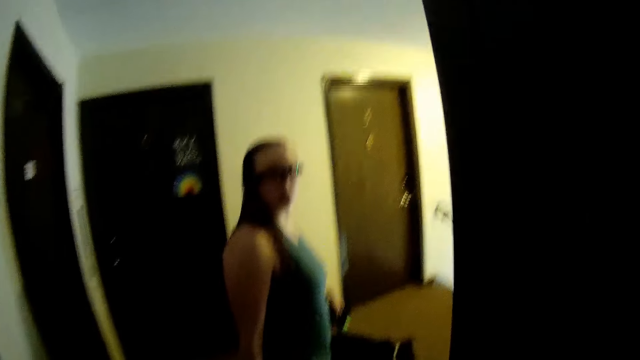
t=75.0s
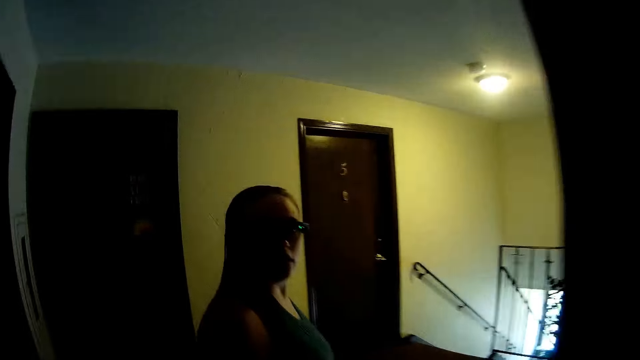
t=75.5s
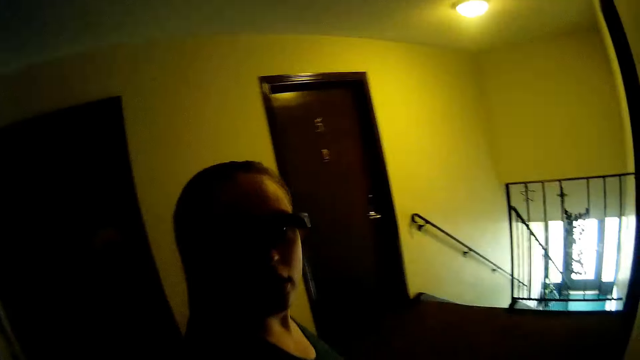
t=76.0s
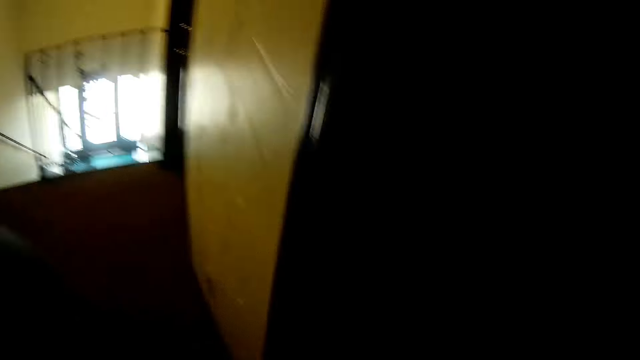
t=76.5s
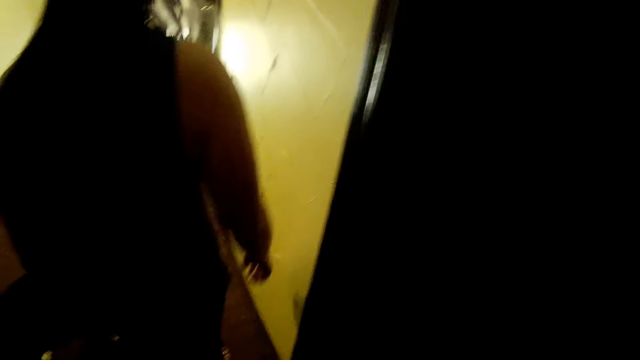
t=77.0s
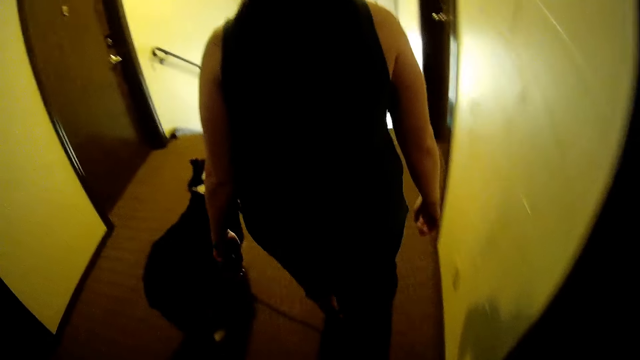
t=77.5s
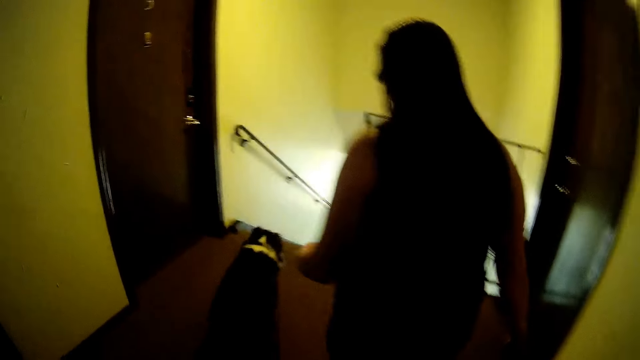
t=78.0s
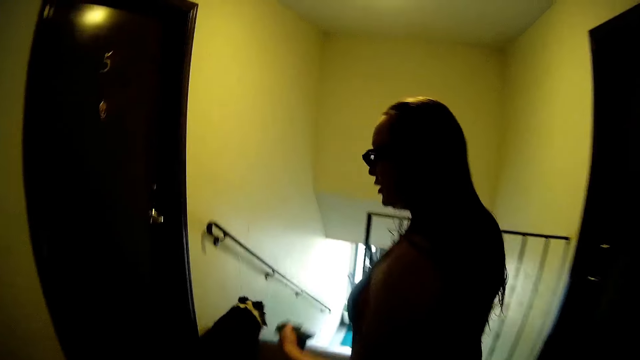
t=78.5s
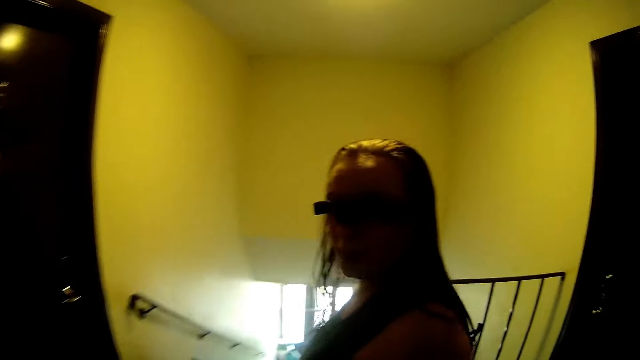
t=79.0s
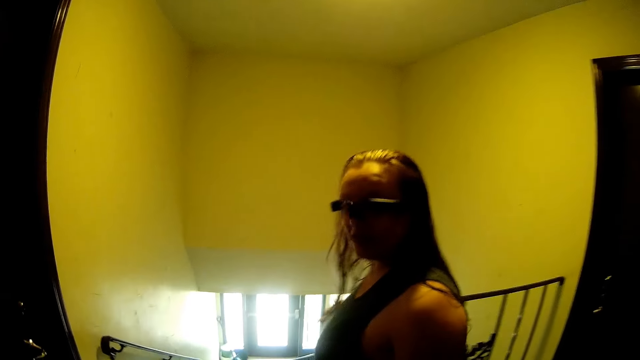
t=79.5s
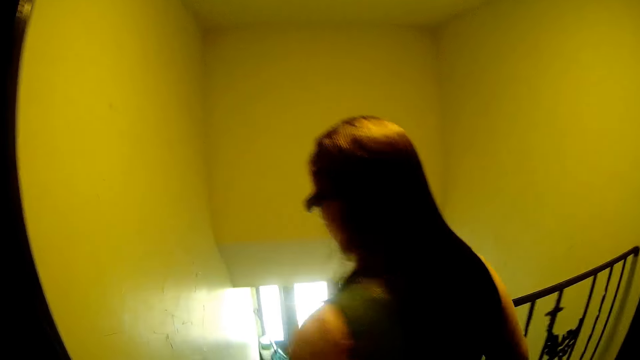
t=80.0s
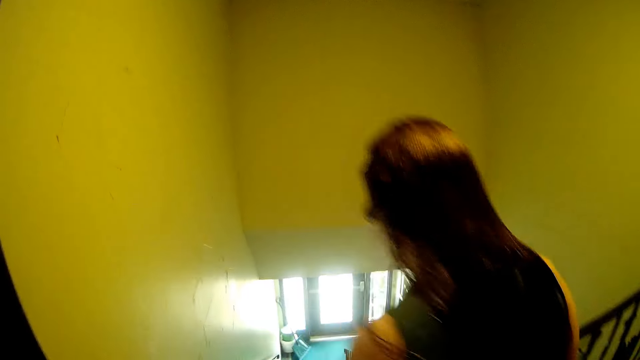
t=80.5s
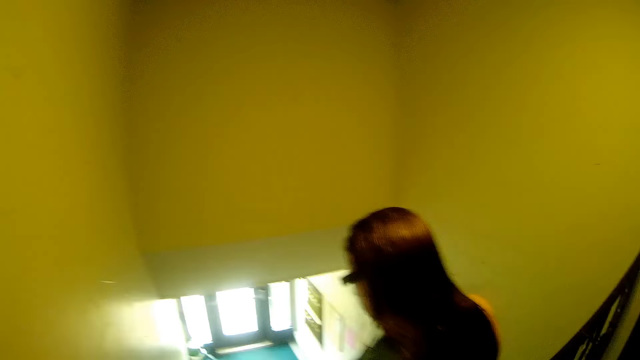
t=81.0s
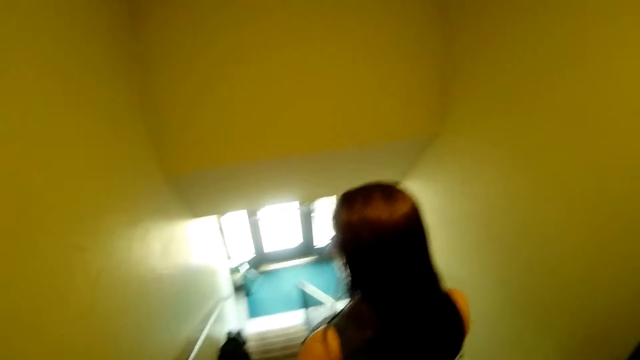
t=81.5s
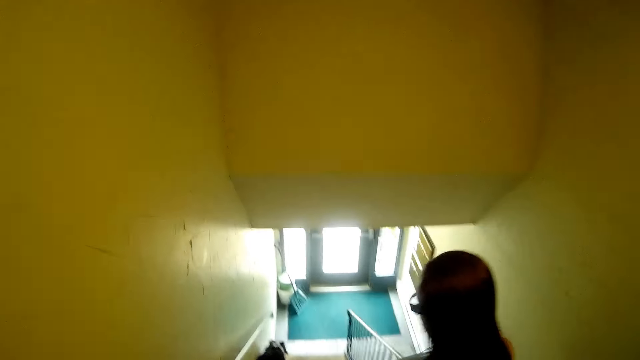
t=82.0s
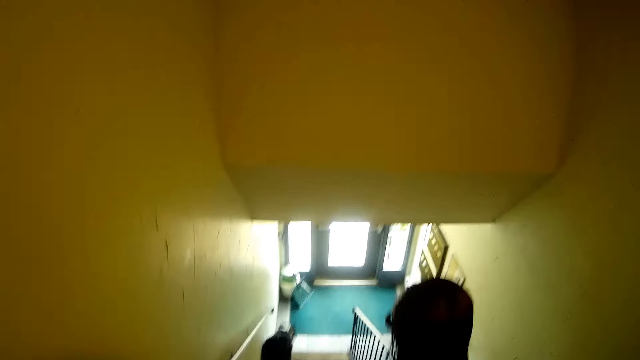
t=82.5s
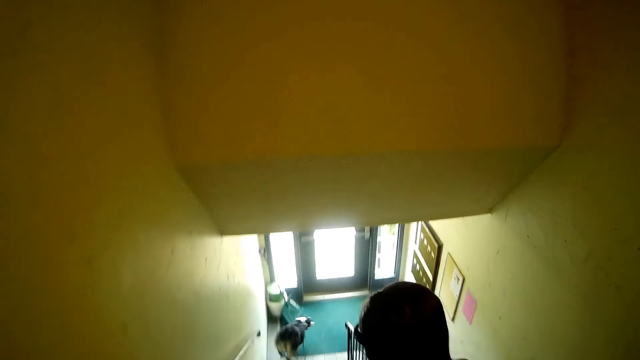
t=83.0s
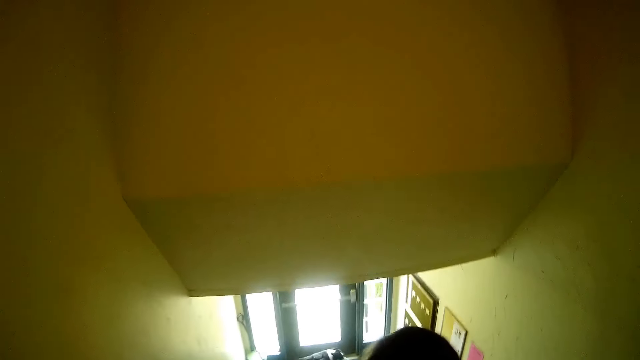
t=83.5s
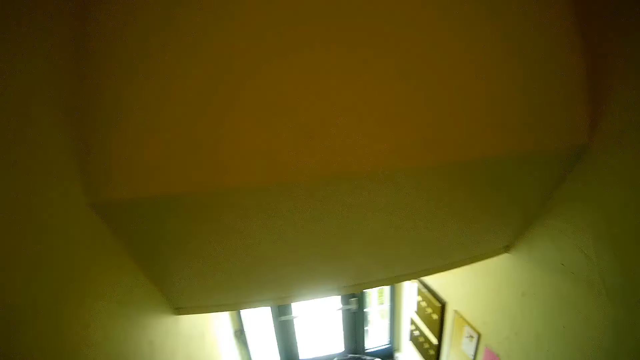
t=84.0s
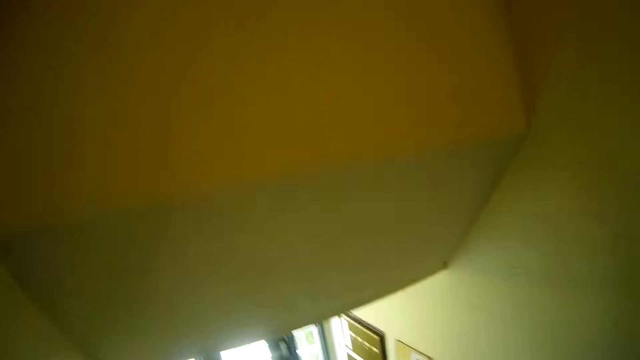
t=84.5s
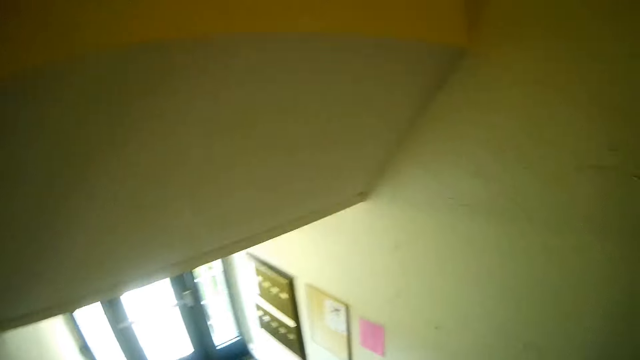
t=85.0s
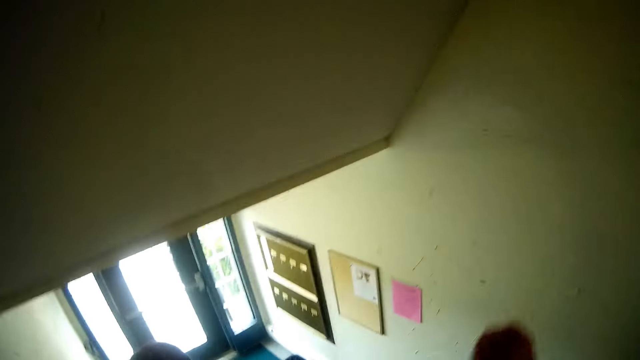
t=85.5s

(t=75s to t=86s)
The camera wearer talks to a woman. The woman walks. The camera wearer walks. The dog walks down a set of stairs. The woman walks down the stairs. The camera wearer walks down the stairs.

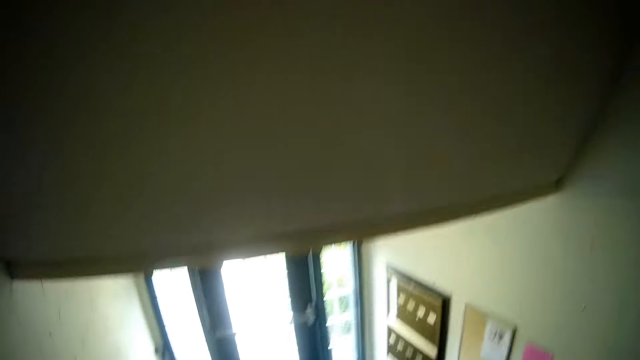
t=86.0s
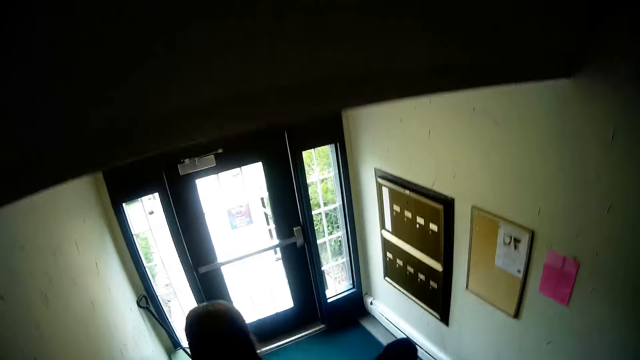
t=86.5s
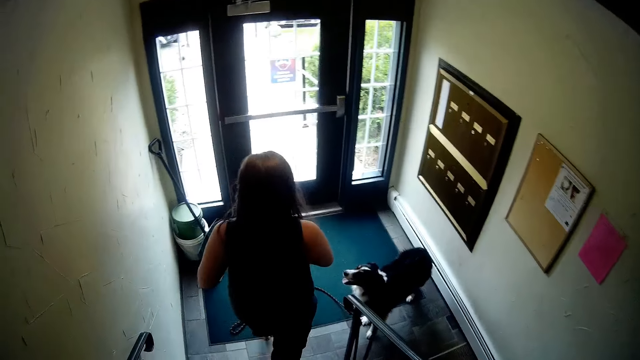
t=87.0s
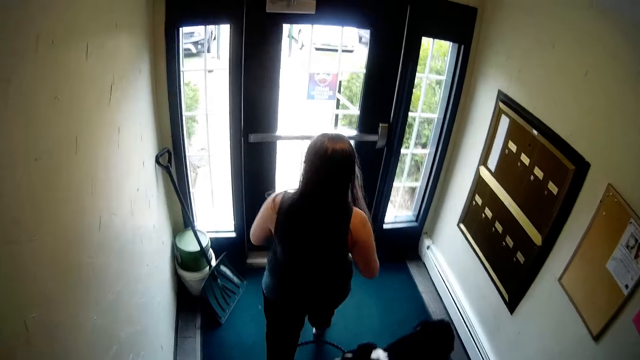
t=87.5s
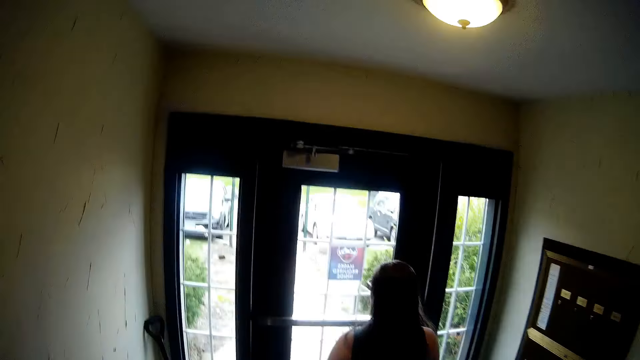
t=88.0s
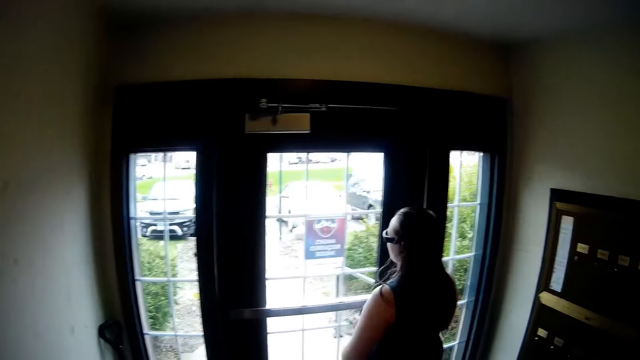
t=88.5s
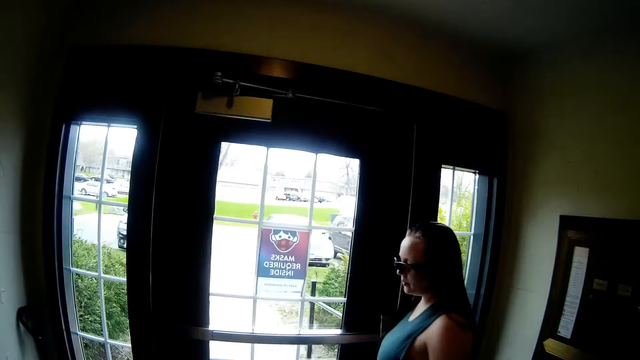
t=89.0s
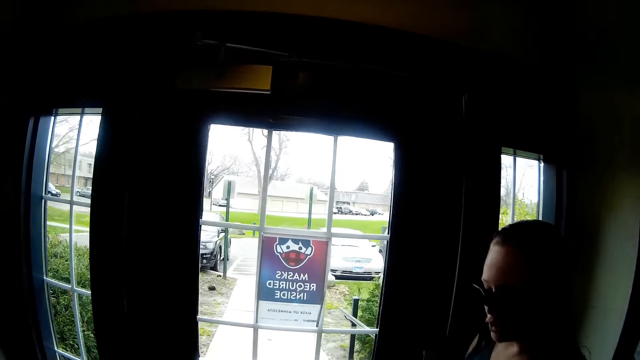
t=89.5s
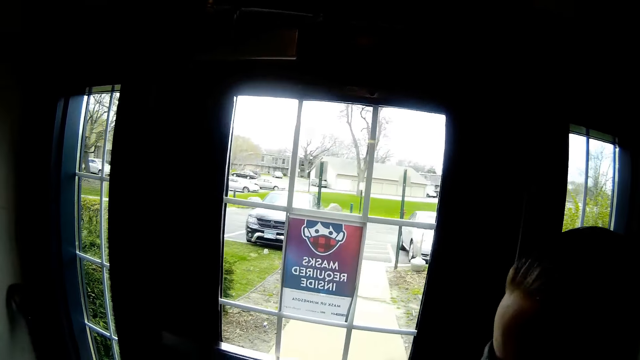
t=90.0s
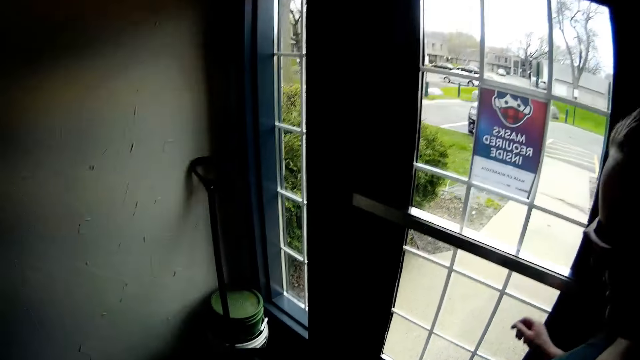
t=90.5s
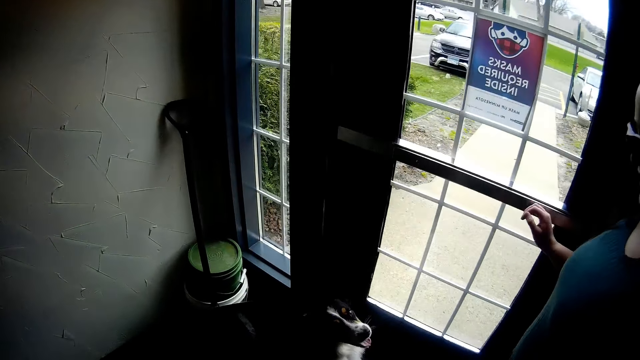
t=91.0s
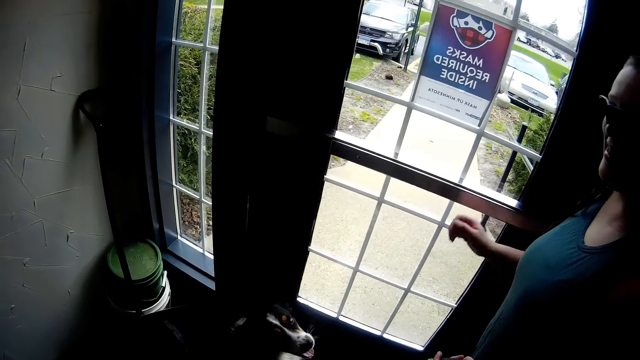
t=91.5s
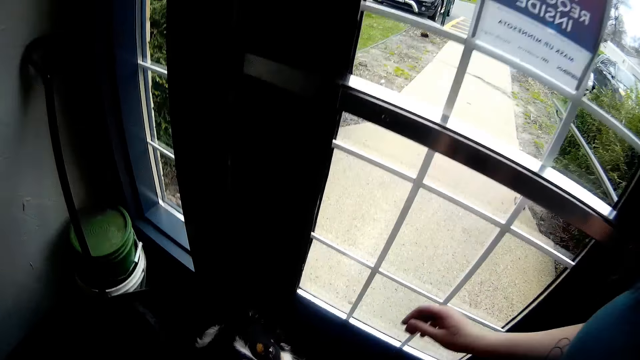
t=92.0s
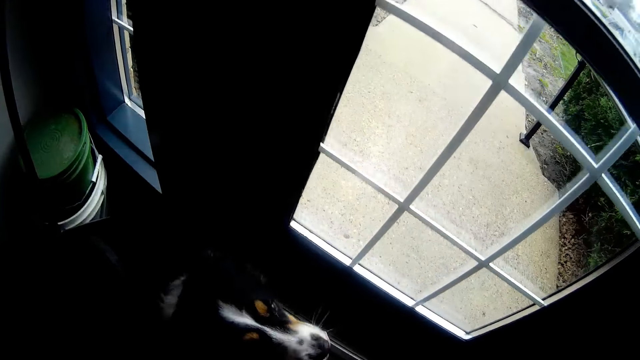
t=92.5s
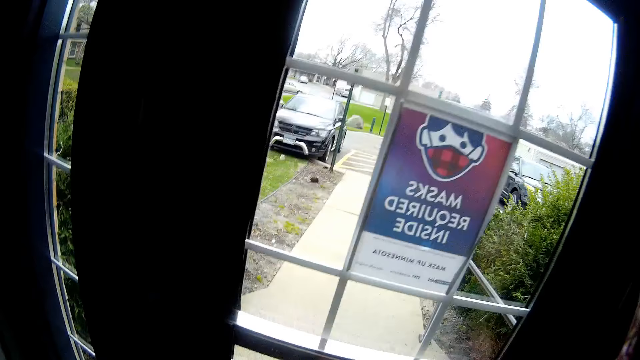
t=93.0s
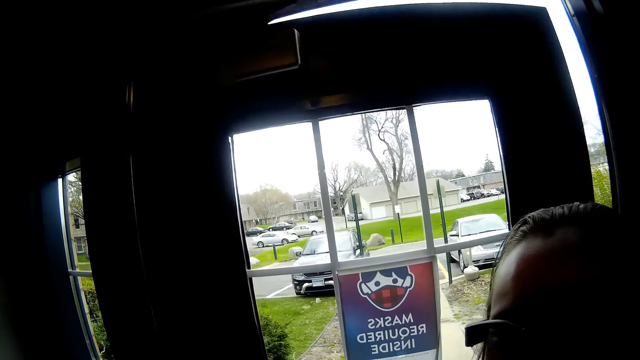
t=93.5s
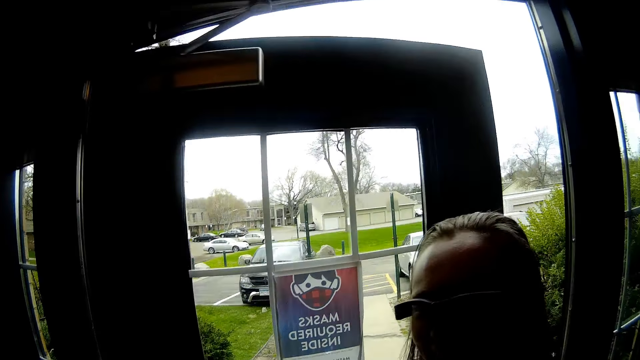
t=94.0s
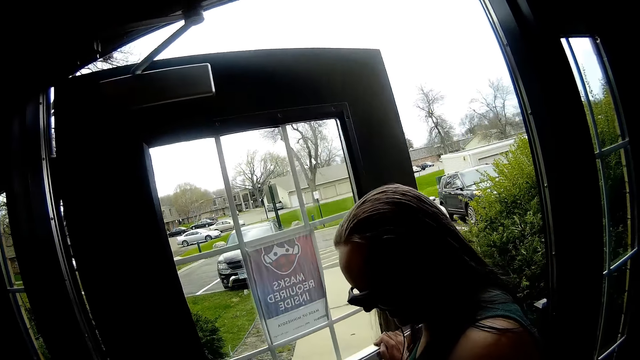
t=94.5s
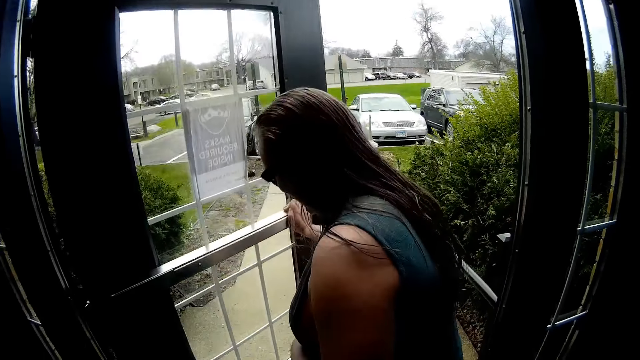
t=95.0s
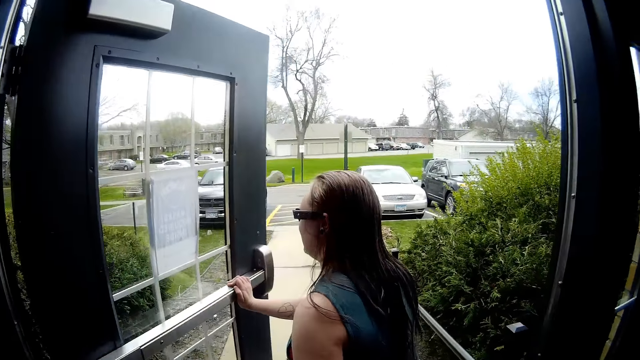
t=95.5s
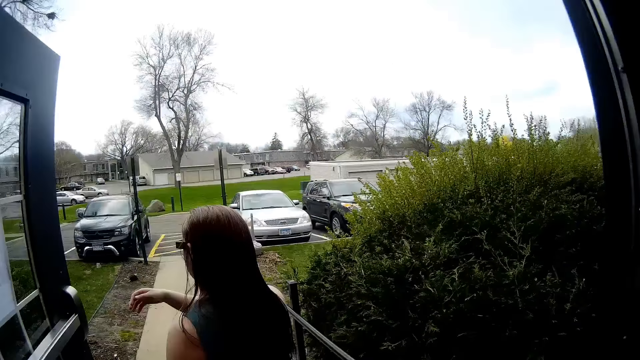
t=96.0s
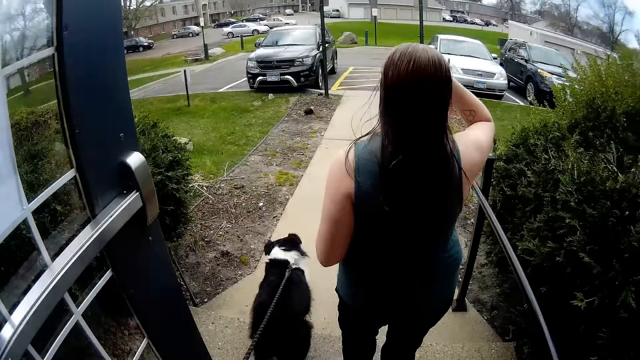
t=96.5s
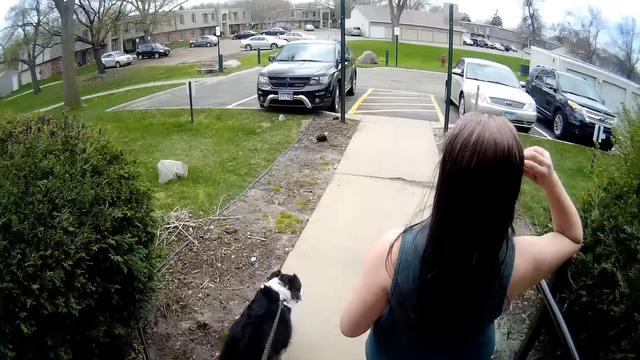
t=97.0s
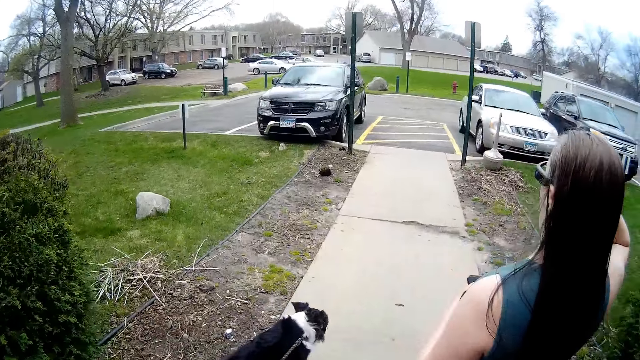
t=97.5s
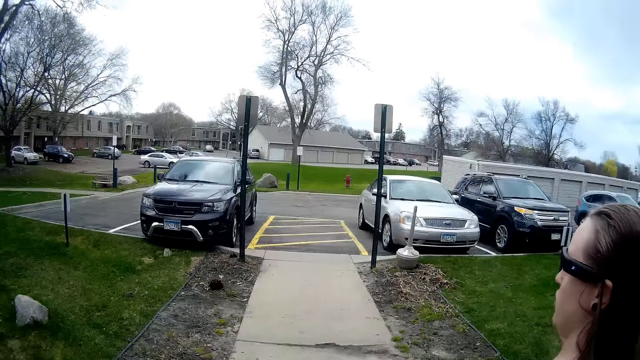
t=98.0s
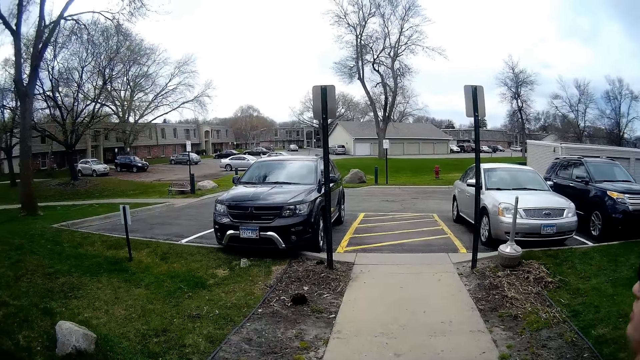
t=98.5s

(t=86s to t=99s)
The camera wearer talks to a woman. The woman opens the door. The camera wearer holds the dog's leash. The woman opens the door with her right hand. The woman walks through the door. The camera wearer walks the dog through the door.
